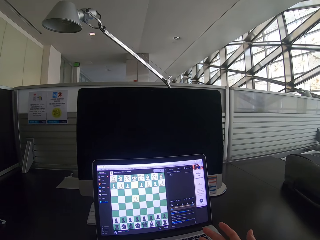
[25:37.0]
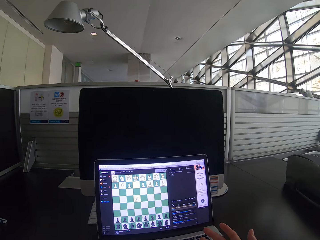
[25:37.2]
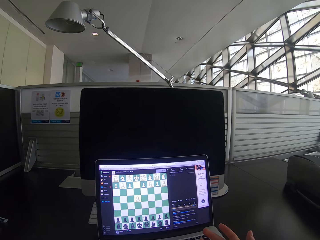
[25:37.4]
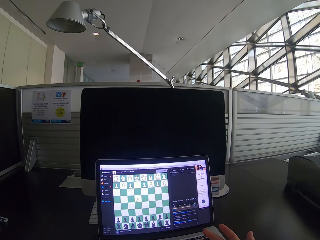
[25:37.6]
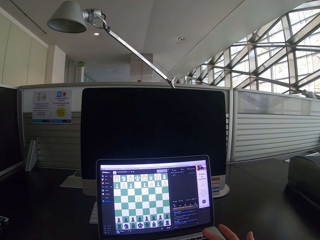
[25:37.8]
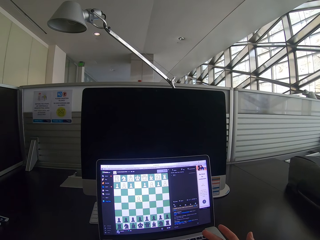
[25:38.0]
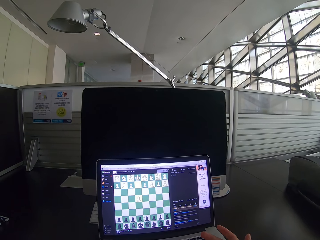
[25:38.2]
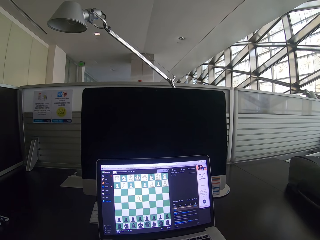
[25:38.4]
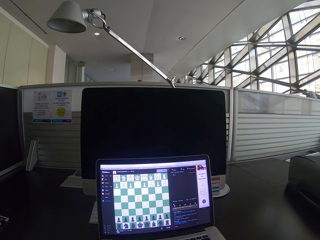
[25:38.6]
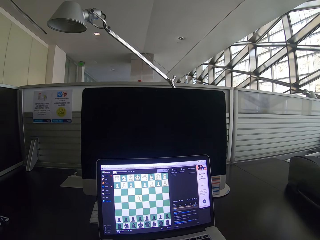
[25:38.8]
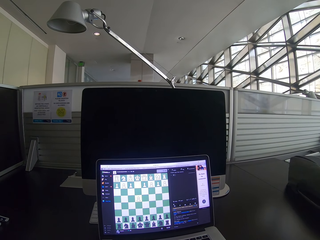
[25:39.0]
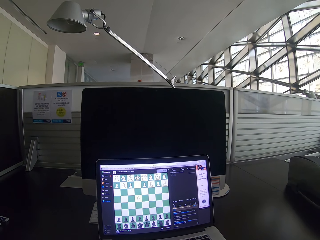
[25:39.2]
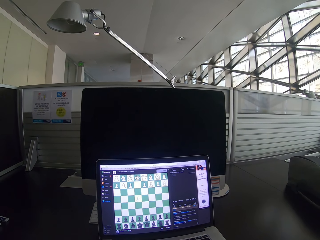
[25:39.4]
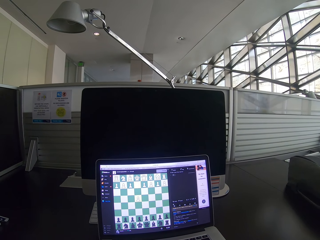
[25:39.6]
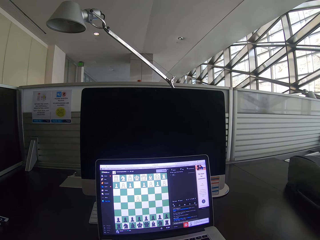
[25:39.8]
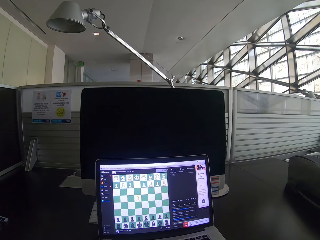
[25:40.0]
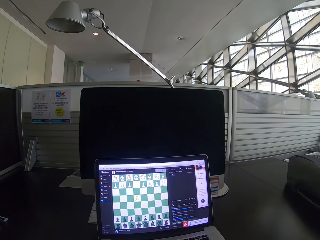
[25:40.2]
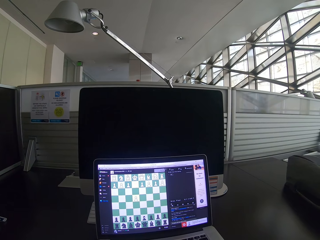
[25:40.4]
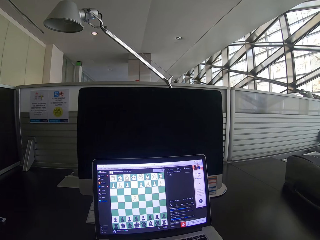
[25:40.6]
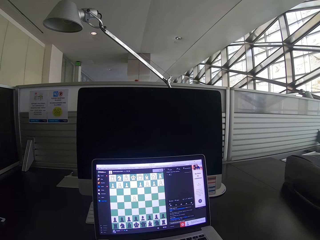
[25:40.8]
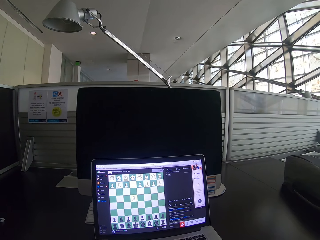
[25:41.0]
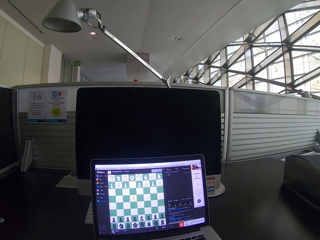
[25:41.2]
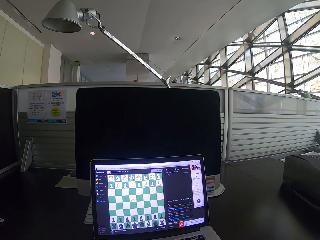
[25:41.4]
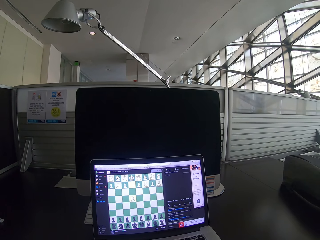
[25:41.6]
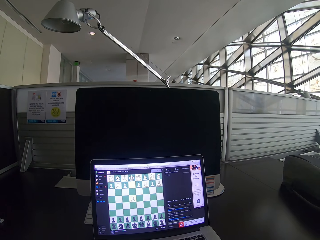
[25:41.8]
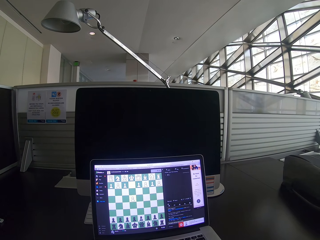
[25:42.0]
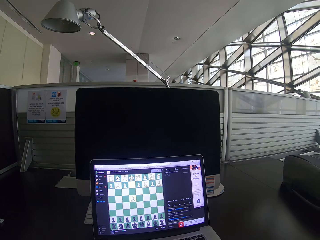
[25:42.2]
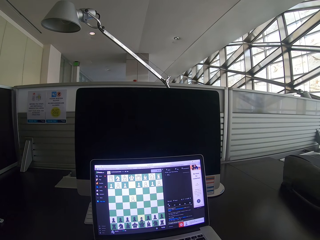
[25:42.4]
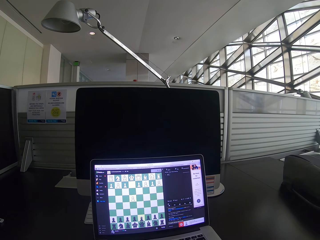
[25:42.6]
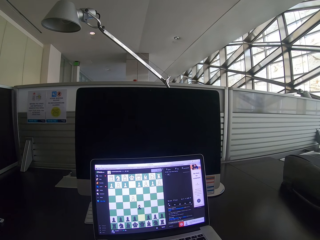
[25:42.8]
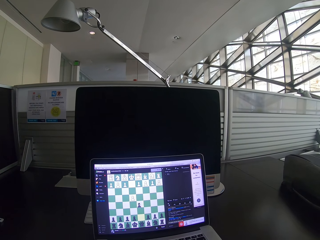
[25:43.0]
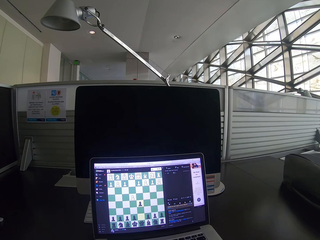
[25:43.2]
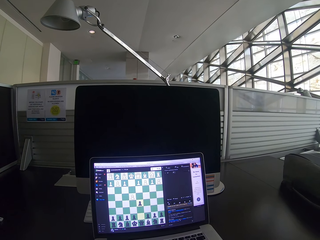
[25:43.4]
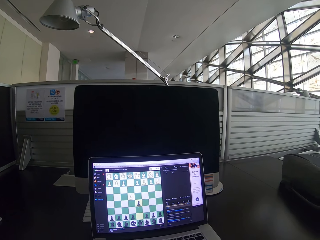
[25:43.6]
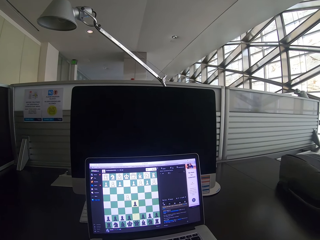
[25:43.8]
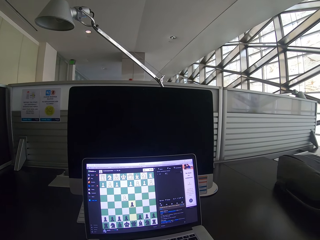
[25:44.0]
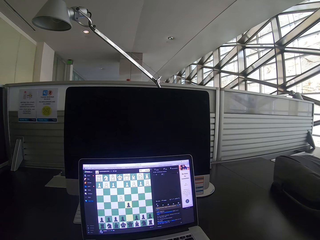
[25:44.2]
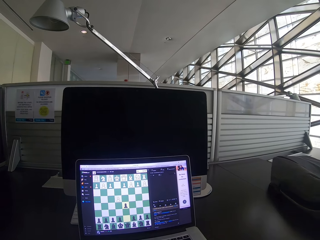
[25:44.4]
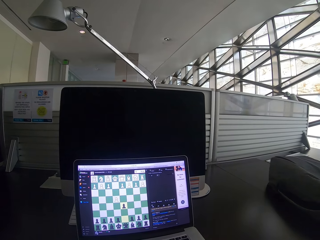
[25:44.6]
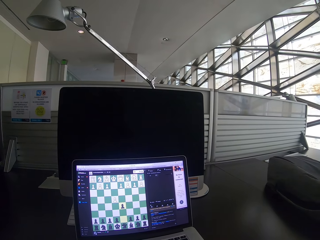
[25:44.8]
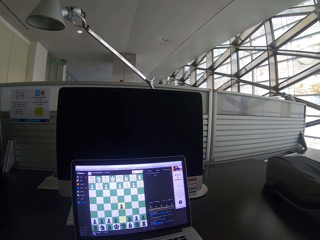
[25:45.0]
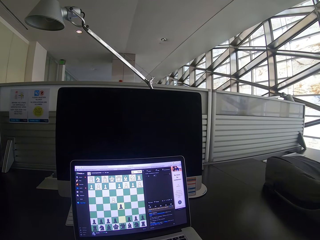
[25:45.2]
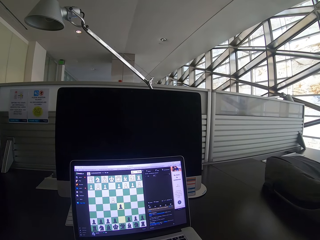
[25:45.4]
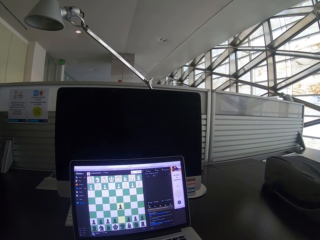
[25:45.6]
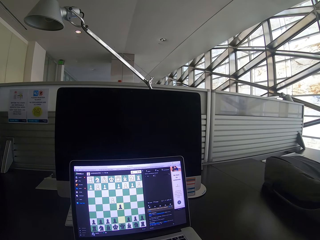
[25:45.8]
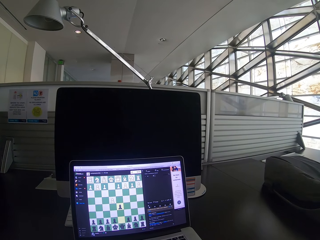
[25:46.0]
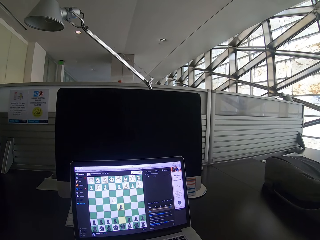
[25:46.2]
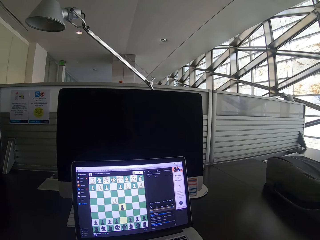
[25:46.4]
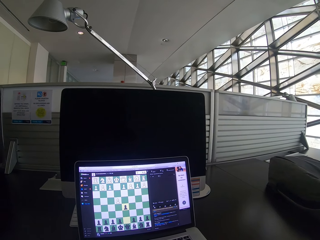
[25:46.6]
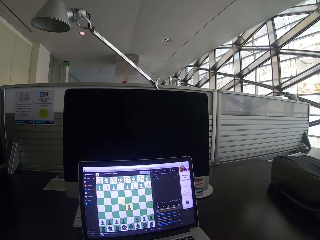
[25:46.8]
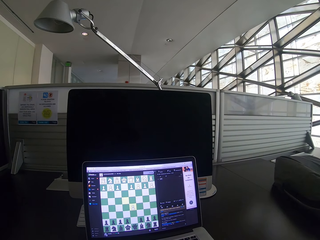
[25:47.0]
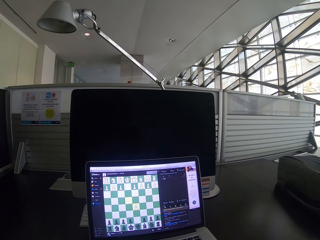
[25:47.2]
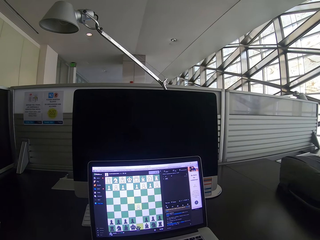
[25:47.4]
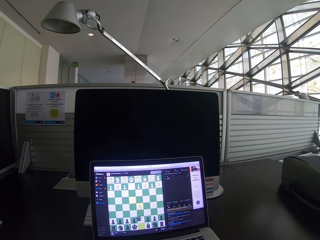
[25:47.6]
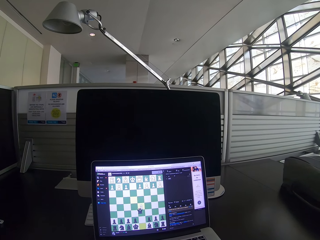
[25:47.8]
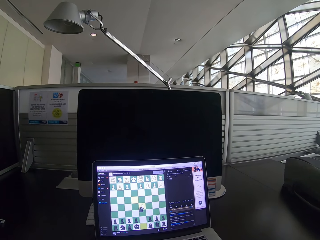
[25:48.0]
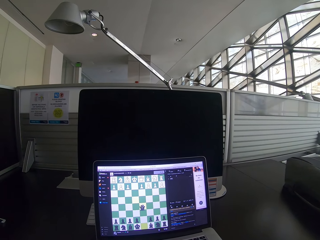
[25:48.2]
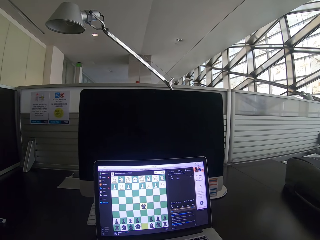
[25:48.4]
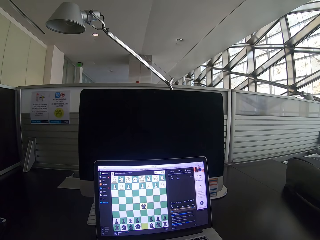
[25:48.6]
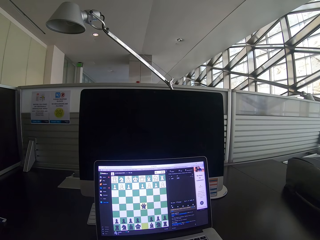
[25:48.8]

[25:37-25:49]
The camera wearer moves his right hand. He plays chess on the laptop.

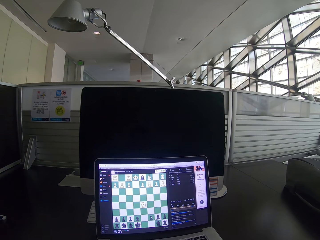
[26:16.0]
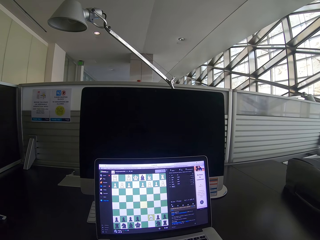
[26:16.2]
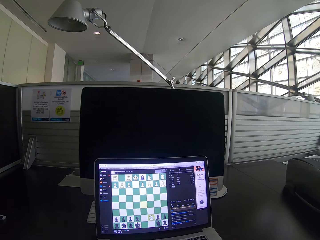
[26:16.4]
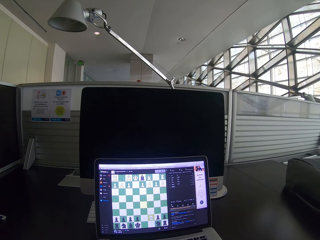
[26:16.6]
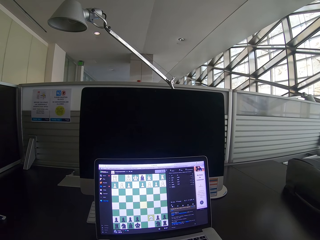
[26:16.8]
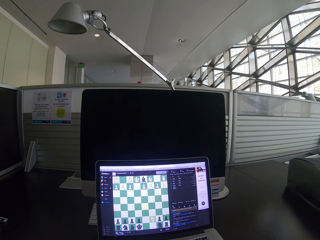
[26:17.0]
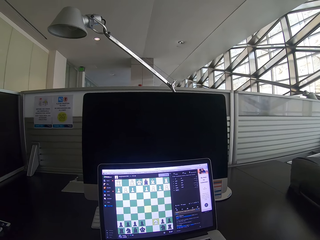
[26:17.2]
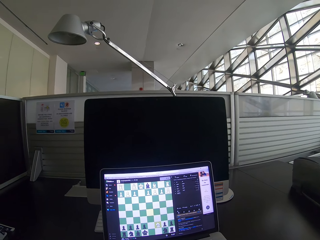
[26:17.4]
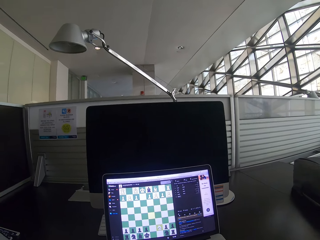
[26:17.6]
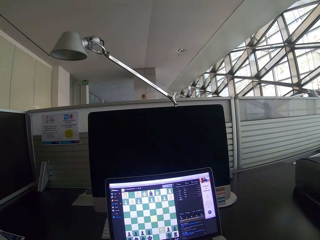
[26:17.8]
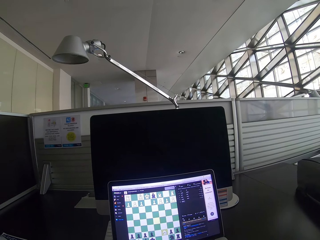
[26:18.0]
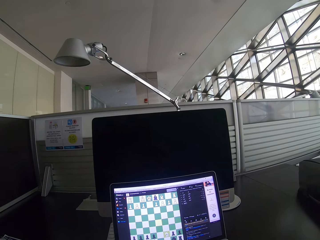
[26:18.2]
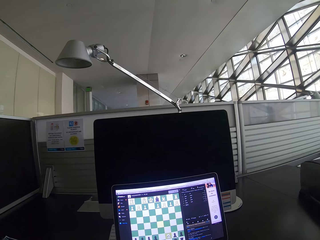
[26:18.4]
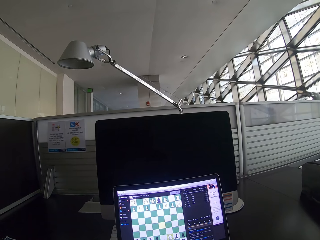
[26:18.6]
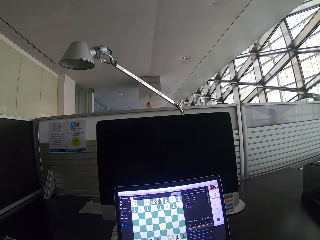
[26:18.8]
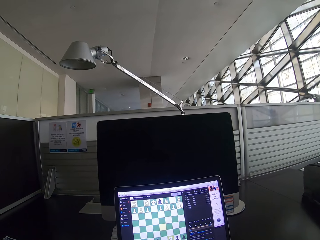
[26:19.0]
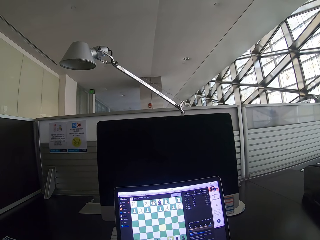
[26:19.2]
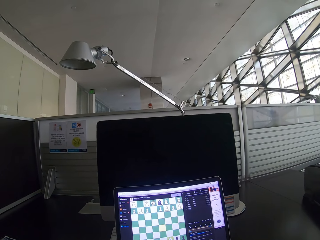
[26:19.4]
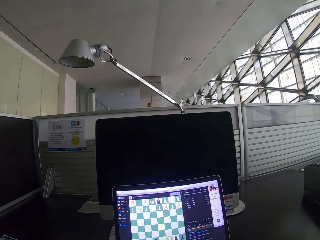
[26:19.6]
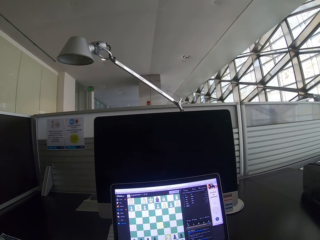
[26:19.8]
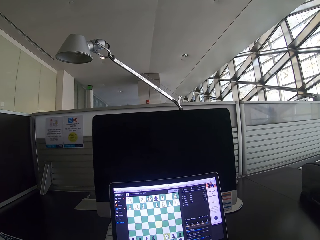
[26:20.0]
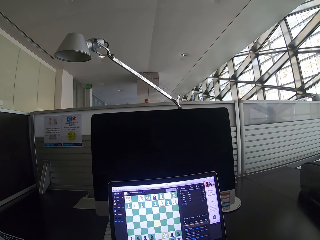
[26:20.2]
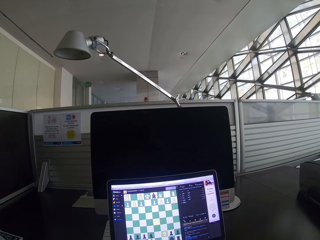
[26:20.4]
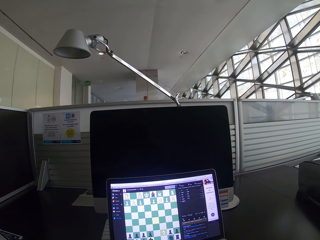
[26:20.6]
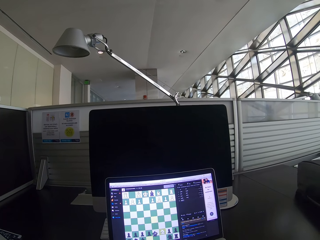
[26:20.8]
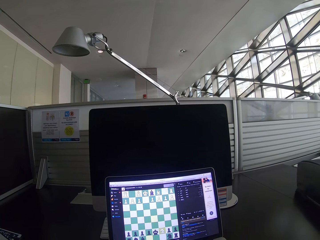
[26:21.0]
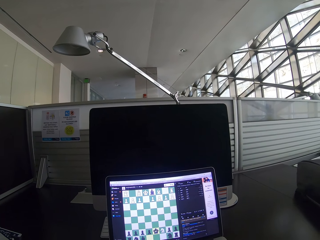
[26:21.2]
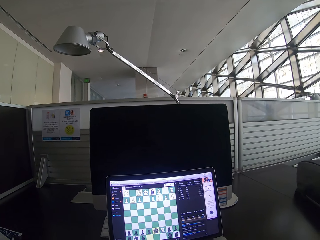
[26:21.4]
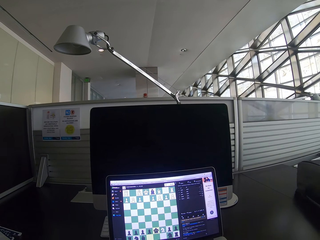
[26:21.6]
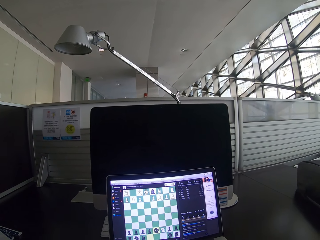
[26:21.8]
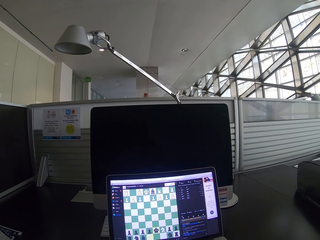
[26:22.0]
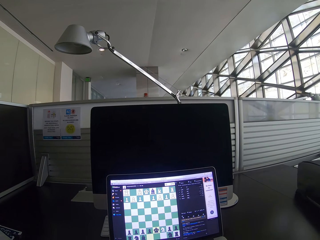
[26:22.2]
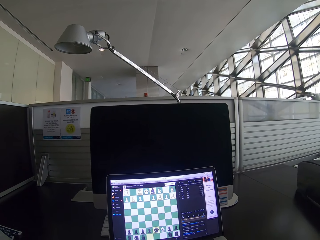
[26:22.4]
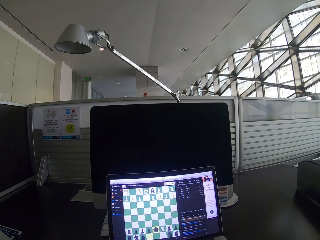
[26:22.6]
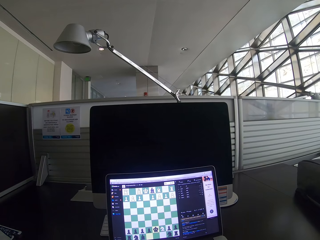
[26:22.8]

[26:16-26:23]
The camera wearer moves his head.
